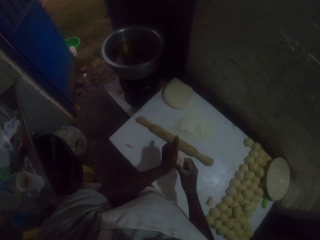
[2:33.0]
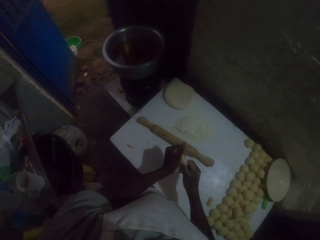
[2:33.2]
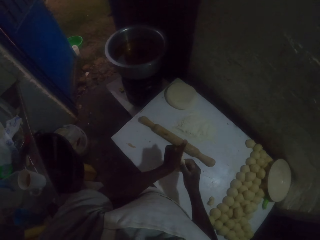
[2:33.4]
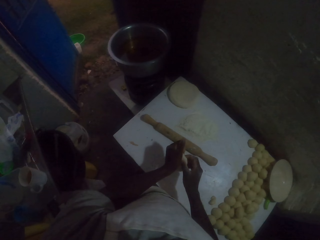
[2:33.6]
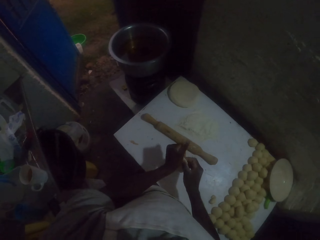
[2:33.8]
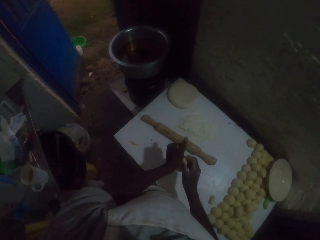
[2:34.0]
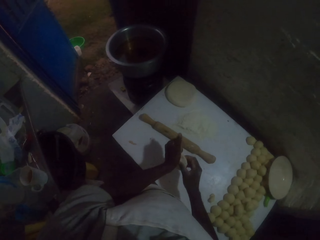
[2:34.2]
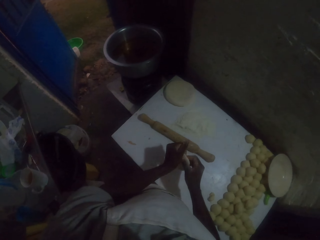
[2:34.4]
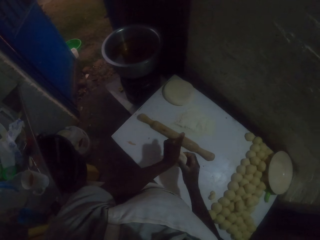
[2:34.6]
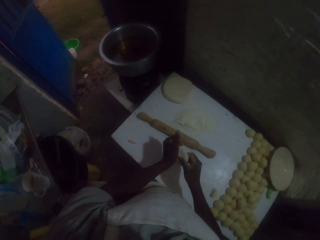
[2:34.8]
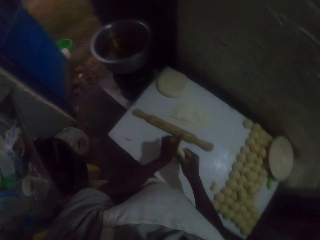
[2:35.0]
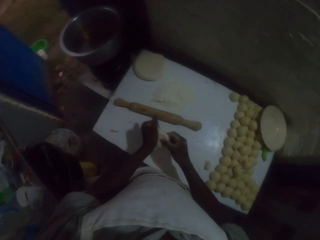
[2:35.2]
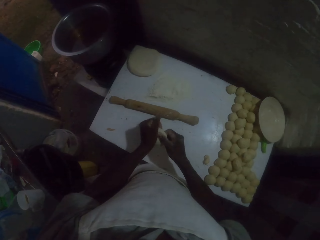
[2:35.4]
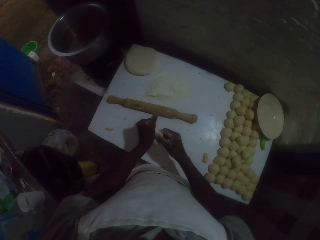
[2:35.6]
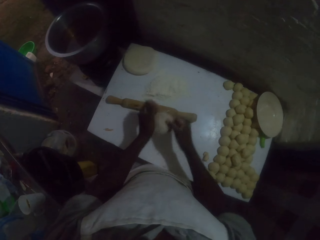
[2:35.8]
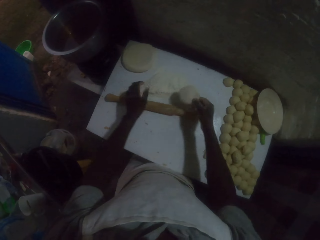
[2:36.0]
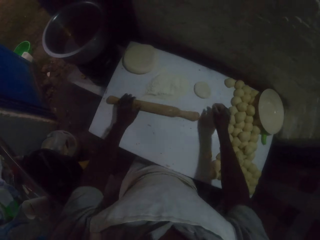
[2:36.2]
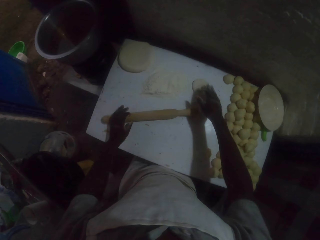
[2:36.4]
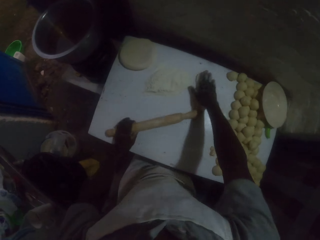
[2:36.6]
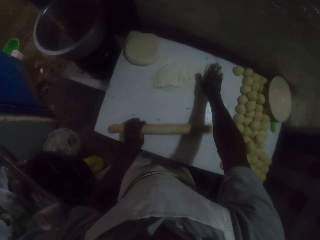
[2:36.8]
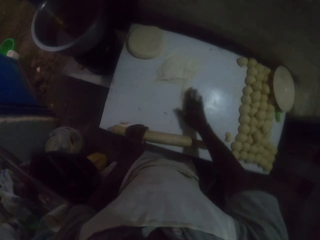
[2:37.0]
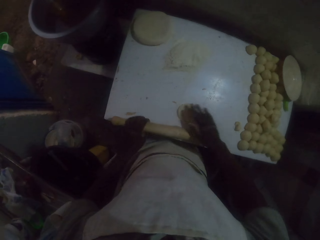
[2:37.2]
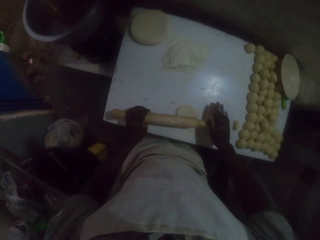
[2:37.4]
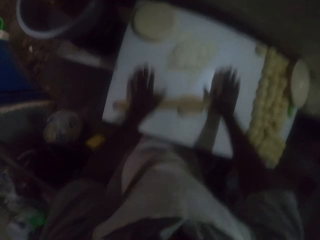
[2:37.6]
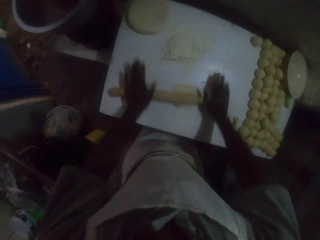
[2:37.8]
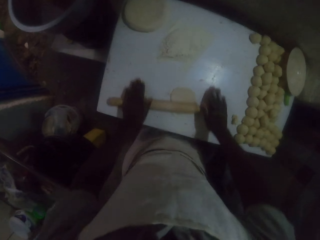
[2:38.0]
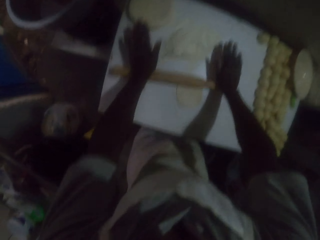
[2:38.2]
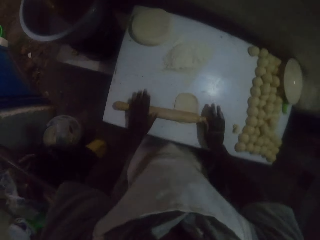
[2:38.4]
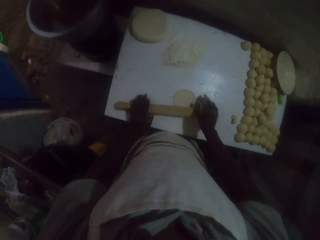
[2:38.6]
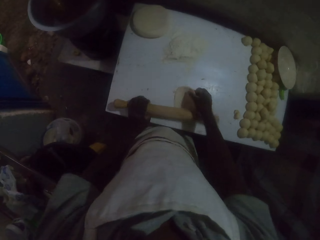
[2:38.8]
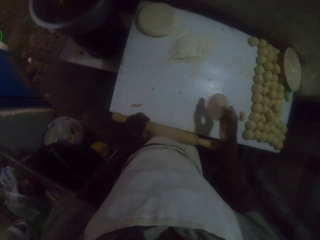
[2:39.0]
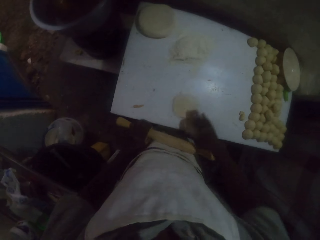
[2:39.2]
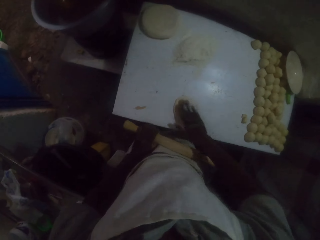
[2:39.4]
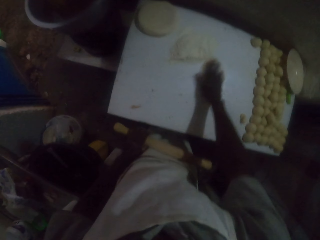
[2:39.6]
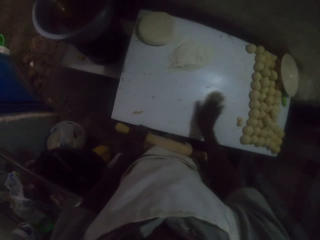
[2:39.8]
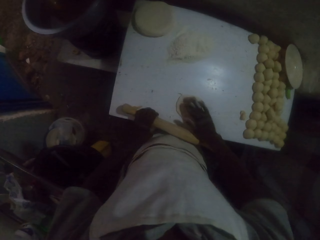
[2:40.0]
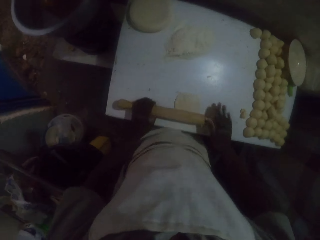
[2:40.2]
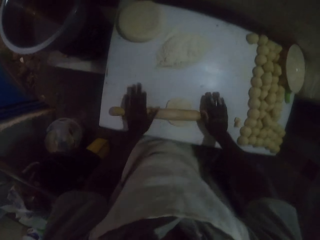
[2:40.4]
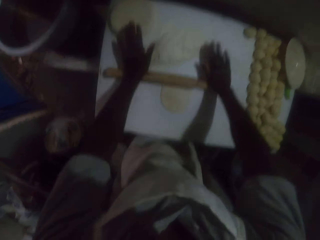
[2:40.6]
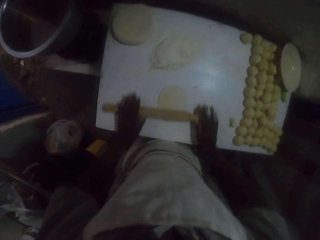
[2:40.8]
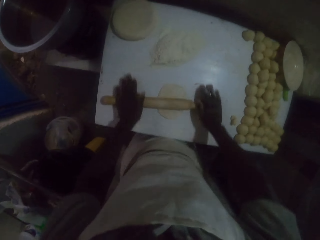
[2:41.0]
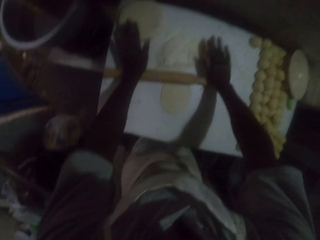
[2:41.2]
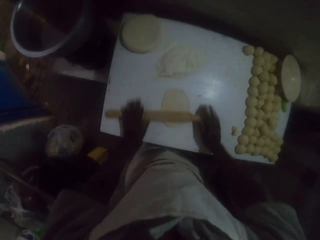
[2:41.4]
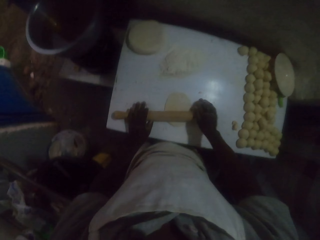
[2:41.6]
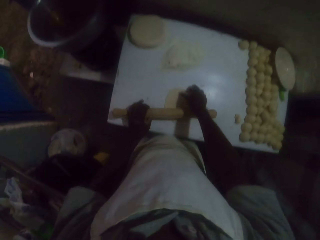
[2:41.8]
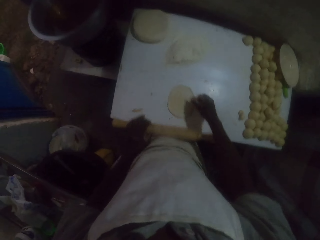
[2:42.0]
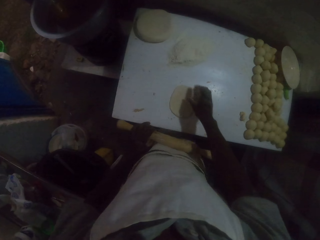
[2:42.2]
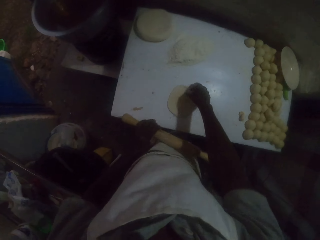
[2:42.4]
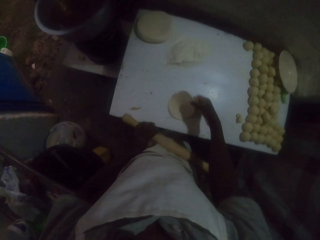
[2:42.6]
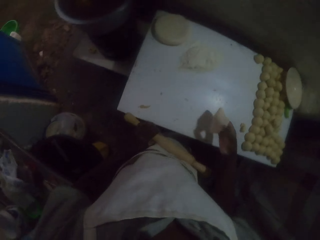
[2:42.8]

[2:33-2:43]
The camera wearer drops the dough on the table. They rub the flour on the table with the dough roll in the right hand. They roll the dough with the rolling pin. They turn the dough with the right hand. They rub the flour on the table with the dough roll in the right hand. They roll the dough with the rolling pin.

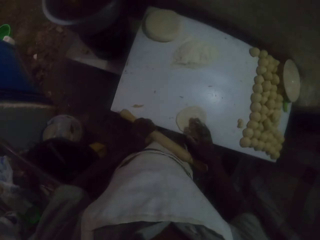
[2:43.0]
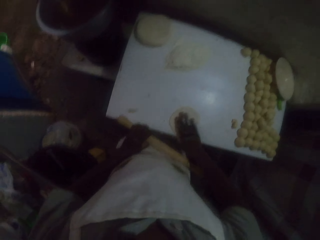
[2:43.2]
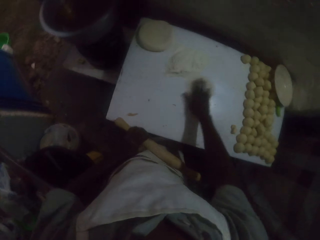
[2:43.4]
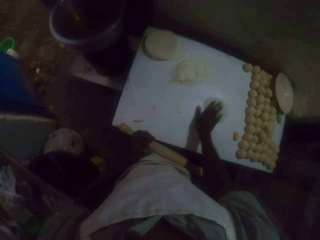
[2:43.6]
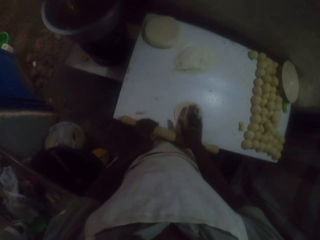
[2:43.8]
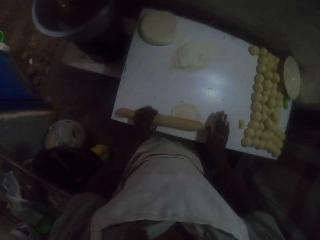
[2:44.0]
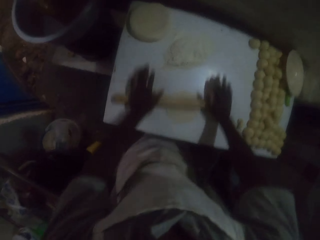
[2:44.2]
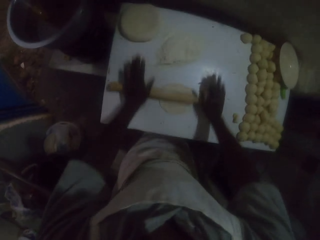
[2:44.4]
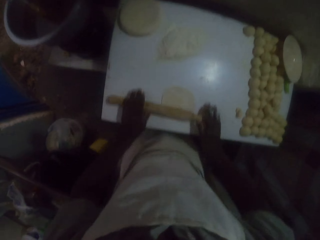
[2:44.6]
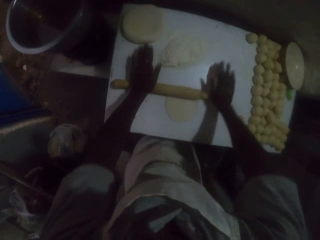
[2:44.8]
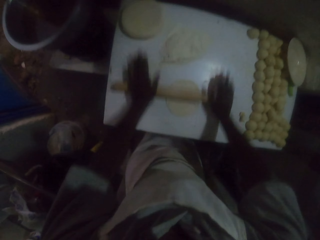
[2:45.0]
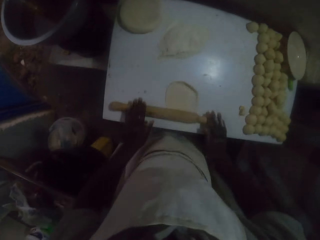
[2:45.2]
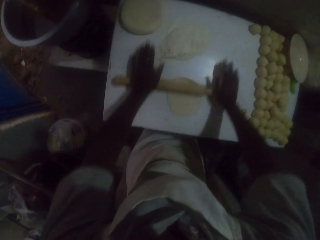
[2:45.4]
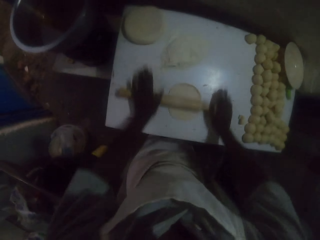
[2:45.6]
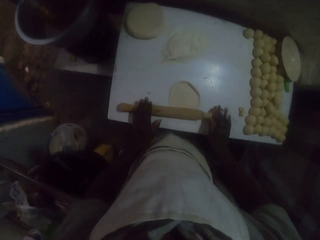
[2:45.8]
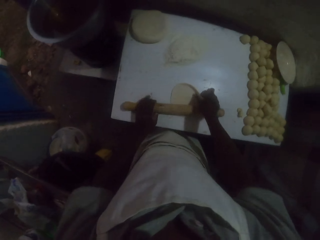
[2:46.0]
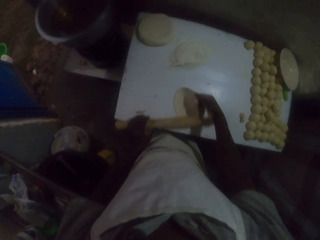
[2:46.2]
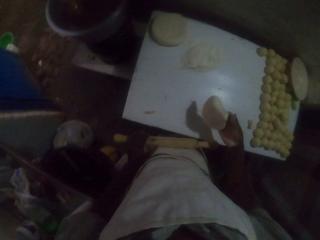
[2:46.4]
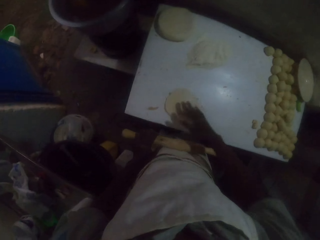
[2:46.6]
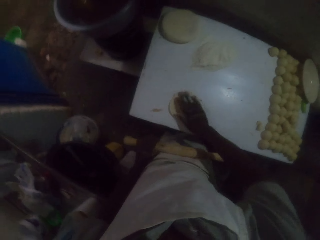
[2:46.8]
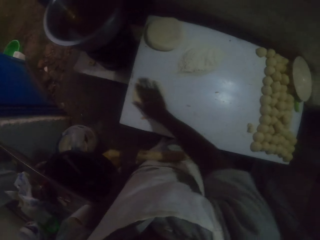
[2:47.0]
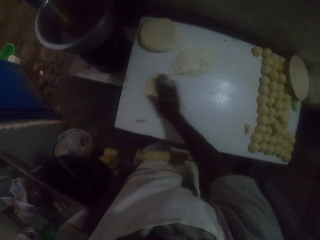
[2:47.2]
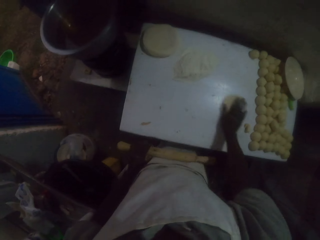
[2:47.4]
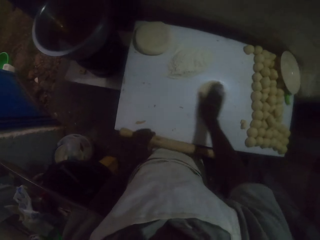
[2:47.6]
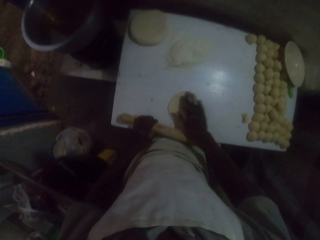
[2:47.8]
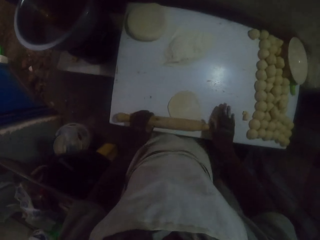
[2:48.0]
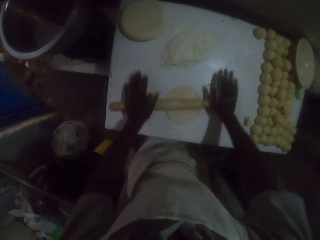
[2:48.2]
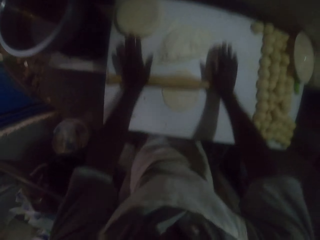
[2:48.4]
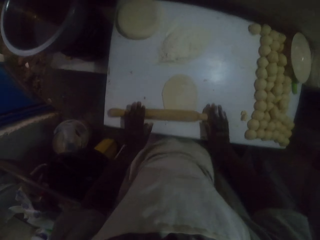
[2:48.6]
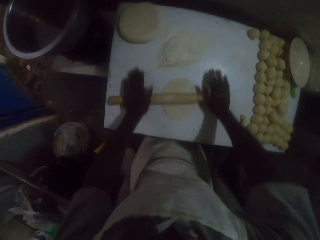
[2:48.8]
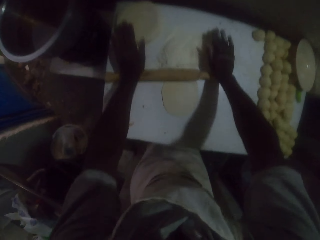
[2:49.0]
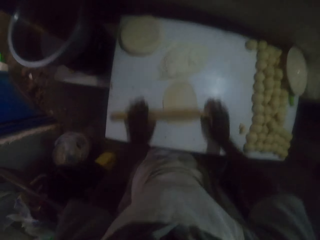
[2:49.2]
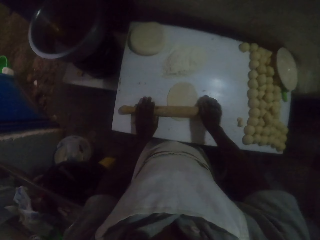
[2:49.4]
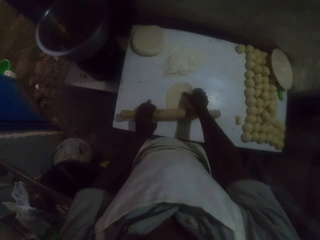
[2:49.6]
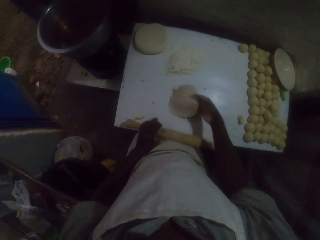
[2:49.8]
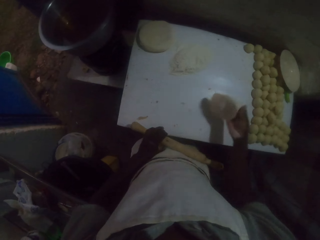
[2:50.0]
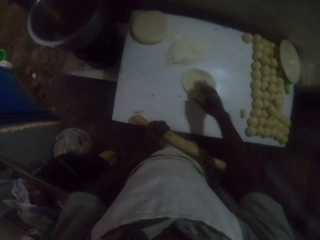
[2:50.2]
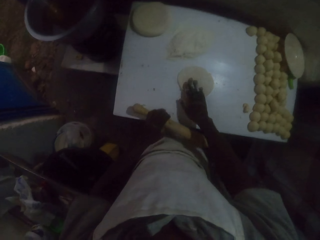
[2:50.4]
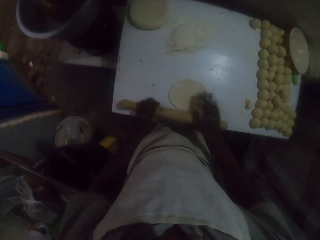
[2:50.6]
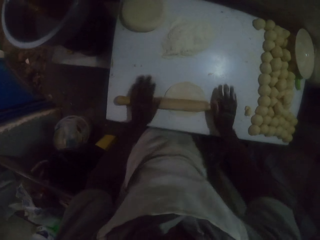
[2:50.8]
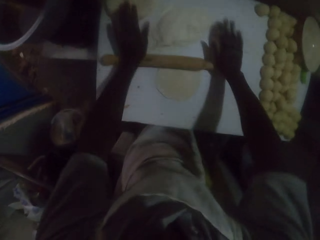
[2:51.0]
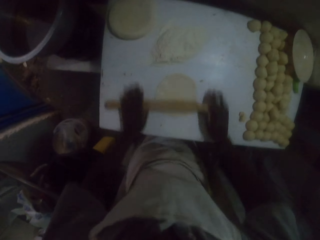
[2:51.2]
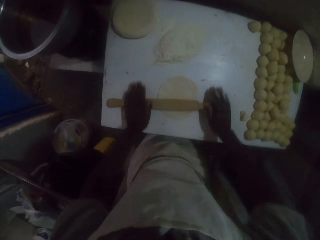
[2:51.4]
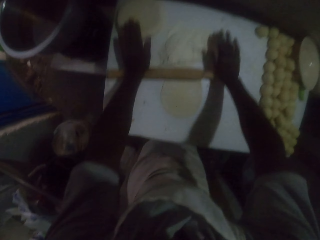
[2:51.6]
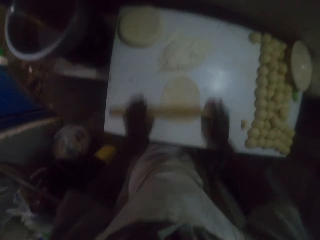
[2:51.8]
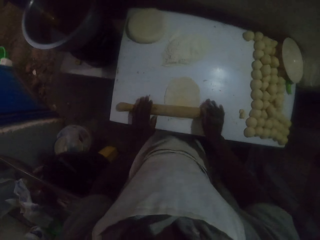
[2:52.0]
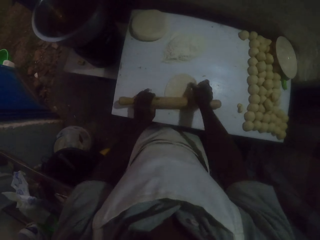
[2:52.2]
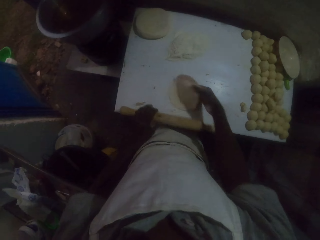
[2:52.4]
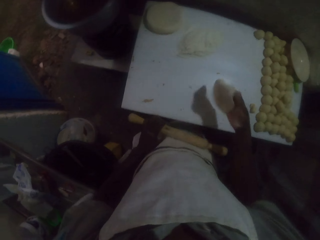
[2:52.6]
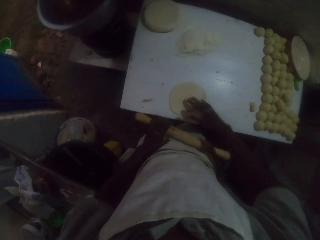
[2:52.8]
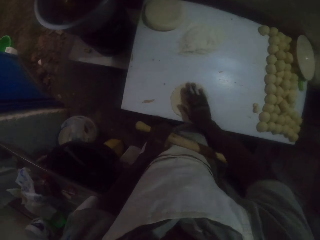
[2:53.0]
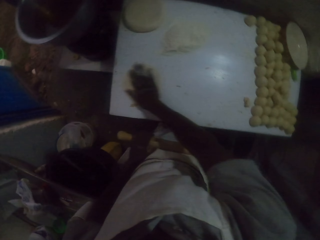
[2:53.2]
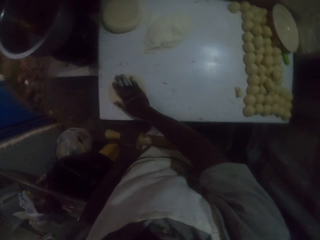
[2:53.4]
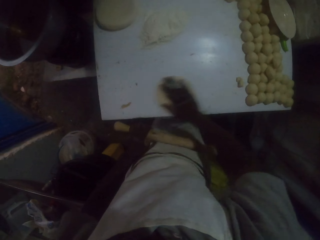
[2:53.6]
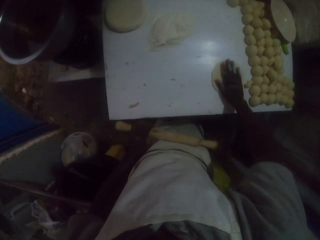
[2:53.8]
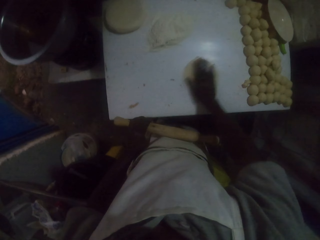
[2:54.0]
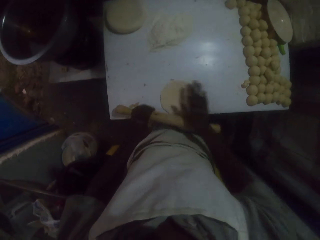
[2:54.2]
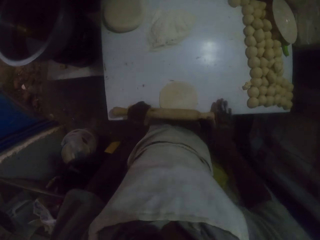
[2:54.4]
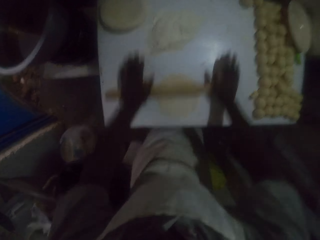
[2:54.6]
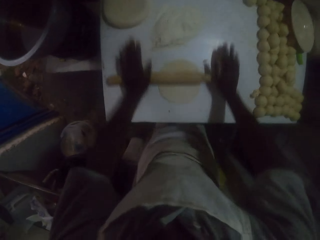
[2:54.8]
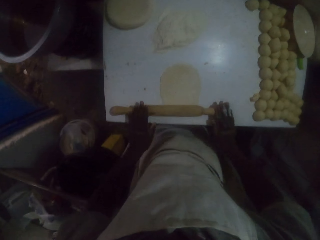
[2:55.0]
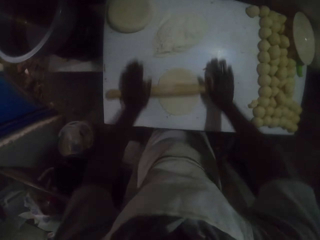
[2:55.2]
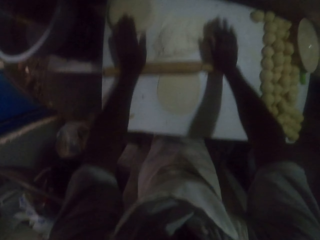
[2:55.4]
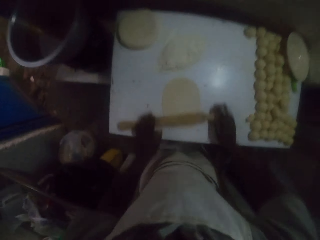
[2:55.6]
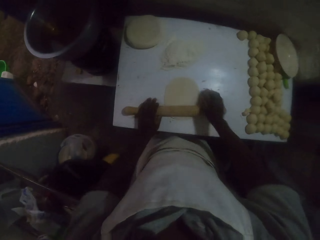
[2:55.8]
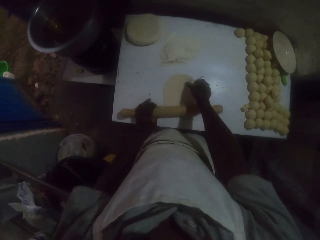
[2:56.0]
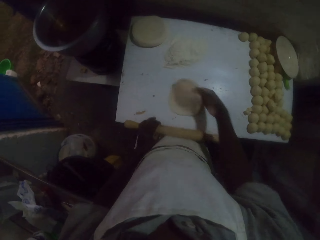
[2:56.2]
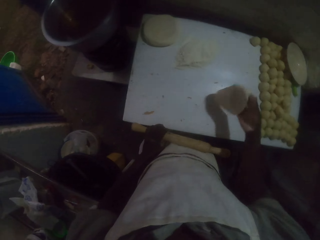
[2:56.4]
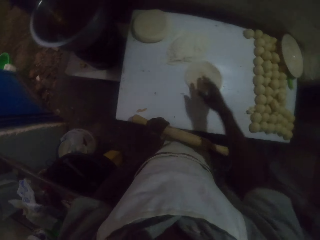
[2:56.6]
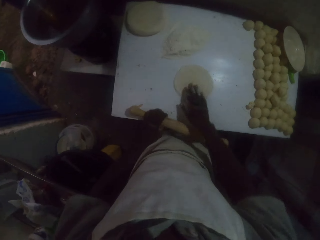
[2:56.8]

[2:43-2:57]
The camera wearer turns the dough with the right hand. They rub the flour on the table with the dough roll in the right hand. They roll the dough with the rolling pin. They turn the dough with the right hand. They rub the flour on the table with the dough roll in the right hand. They roll the dough with the rolling pin. They turn the dough with the right hand. They roll the dough with the rolling pin. They turn the dough with the right hand. They rub the flour on the table with the dough roll in the right hand. They roll the dough with the rolling pin.
